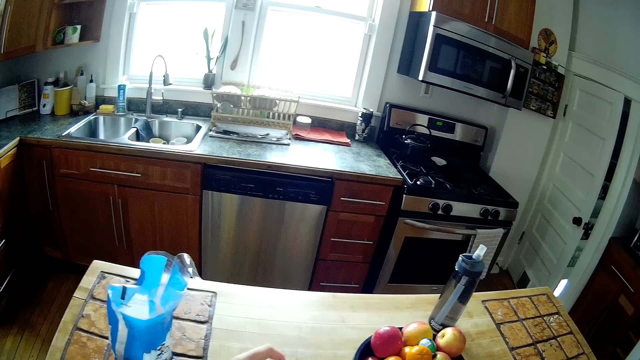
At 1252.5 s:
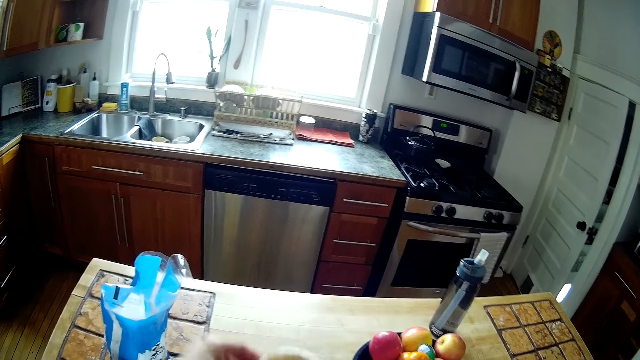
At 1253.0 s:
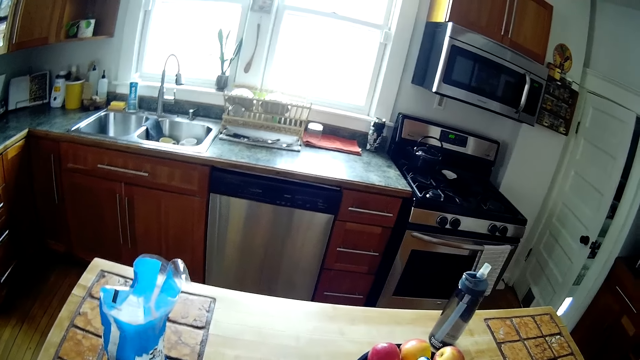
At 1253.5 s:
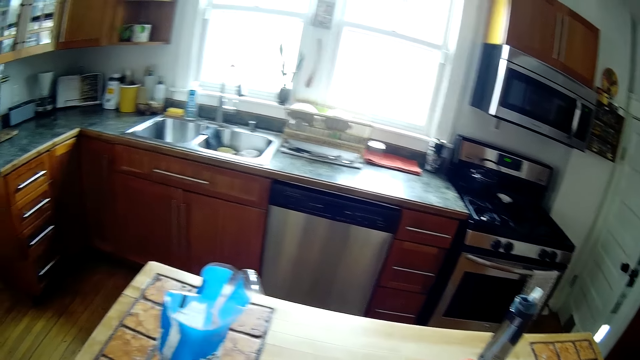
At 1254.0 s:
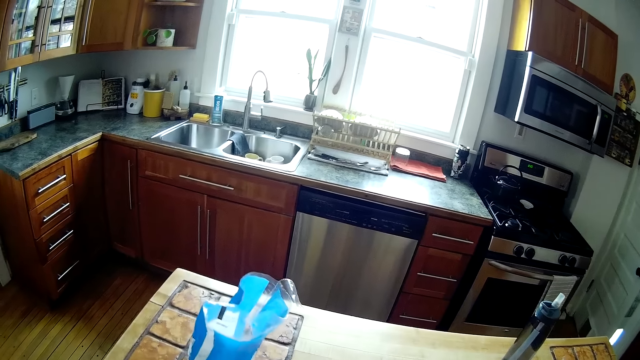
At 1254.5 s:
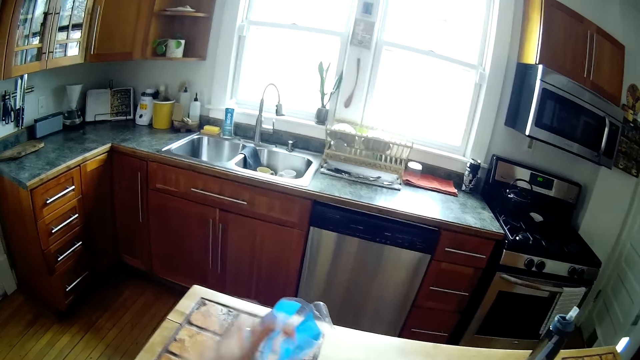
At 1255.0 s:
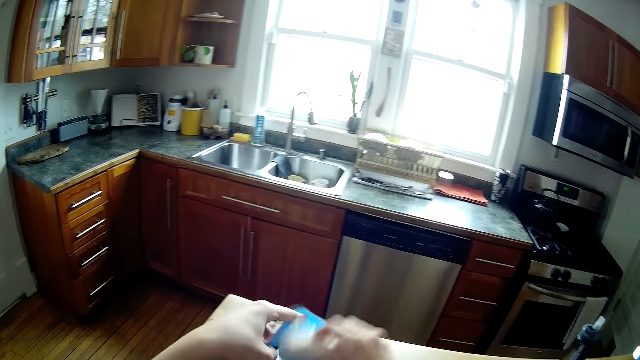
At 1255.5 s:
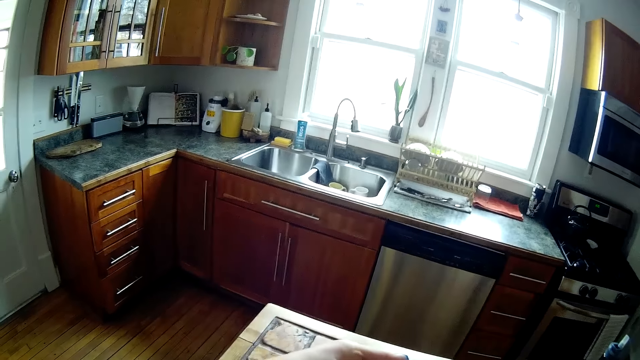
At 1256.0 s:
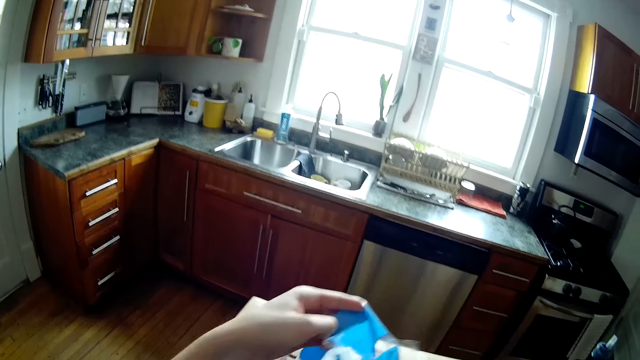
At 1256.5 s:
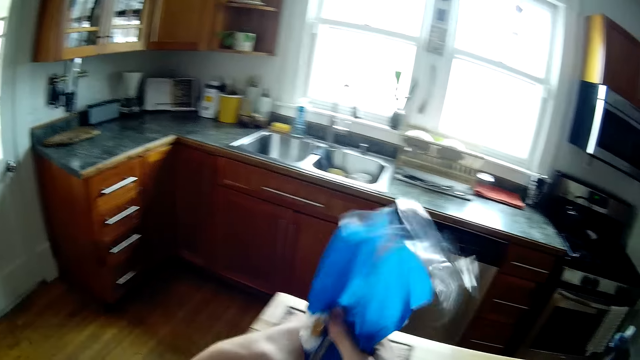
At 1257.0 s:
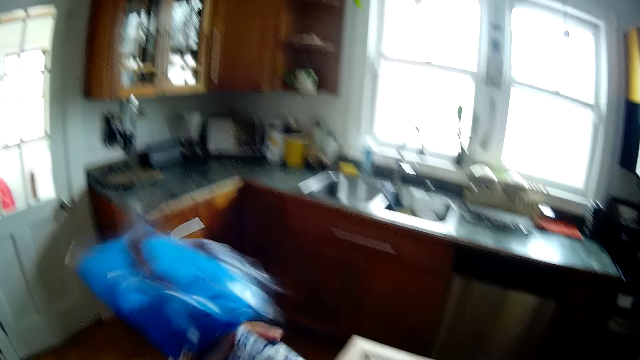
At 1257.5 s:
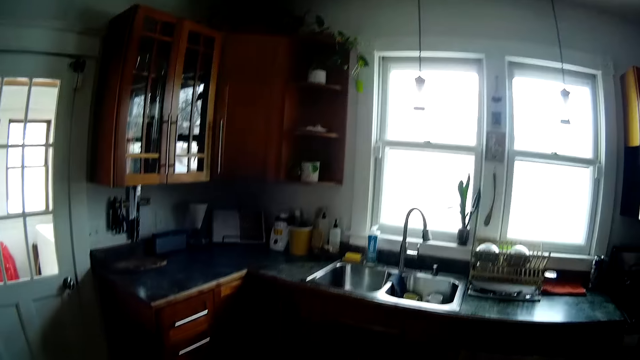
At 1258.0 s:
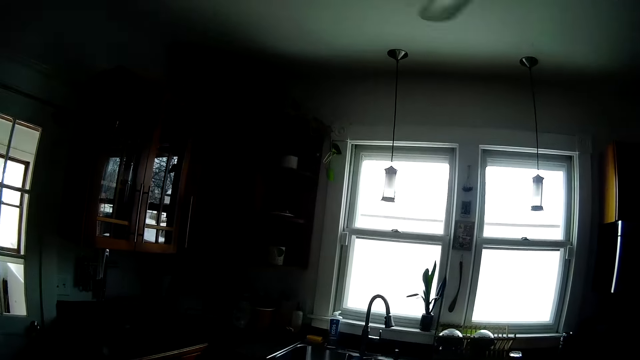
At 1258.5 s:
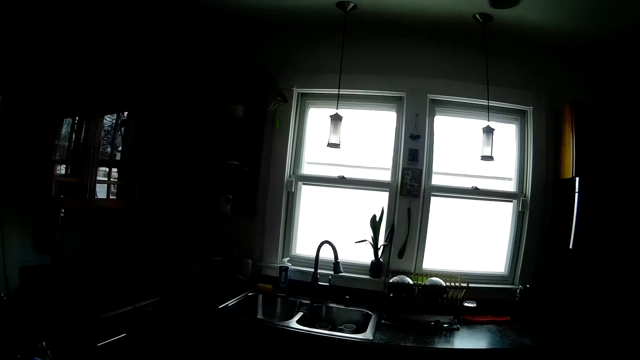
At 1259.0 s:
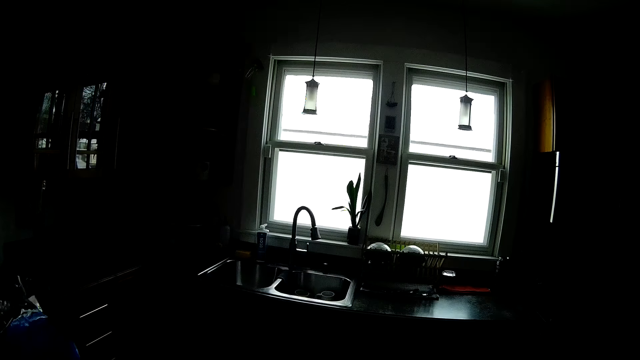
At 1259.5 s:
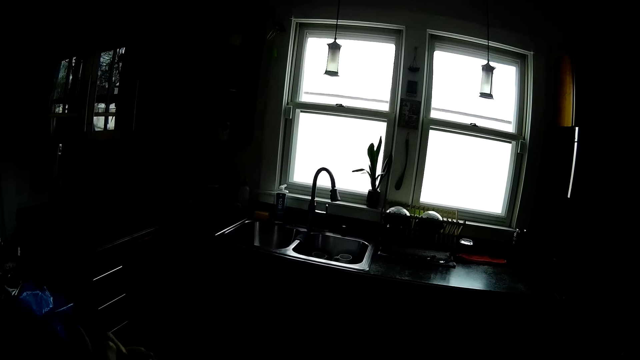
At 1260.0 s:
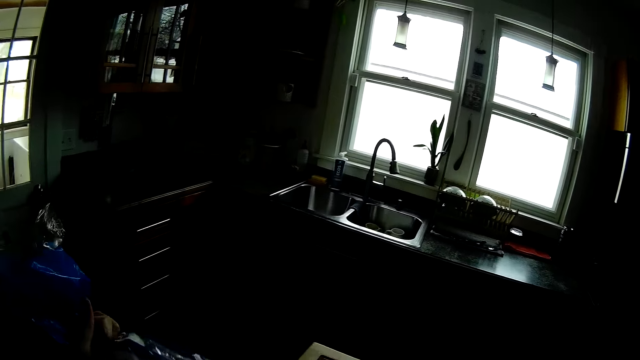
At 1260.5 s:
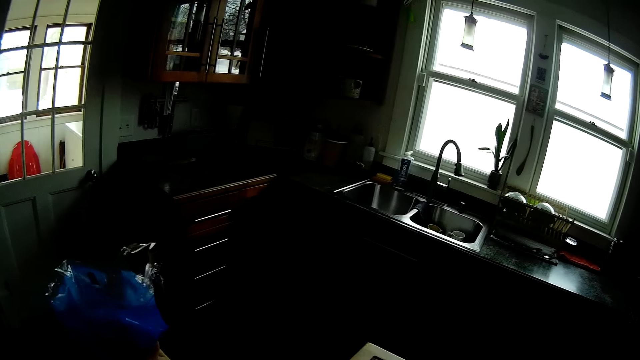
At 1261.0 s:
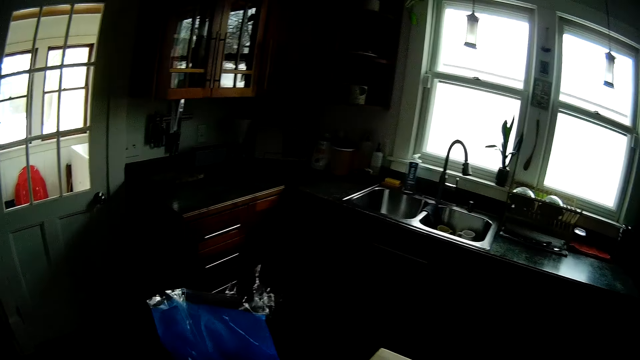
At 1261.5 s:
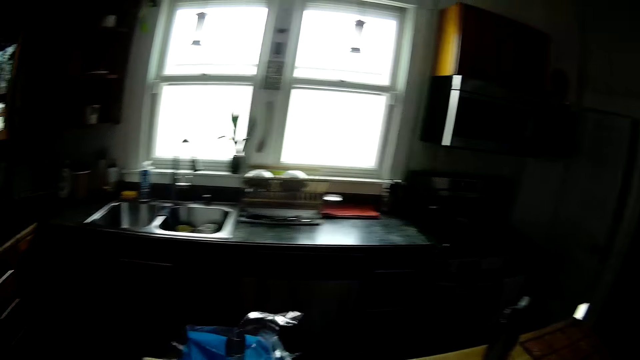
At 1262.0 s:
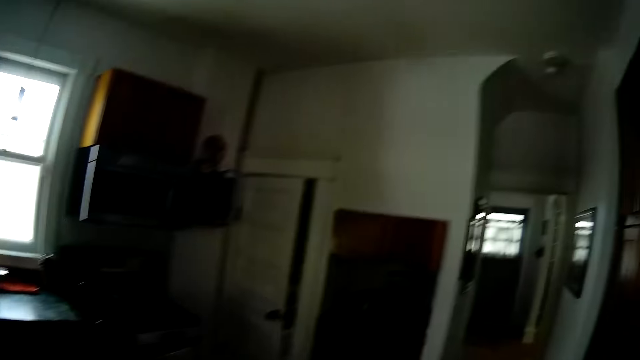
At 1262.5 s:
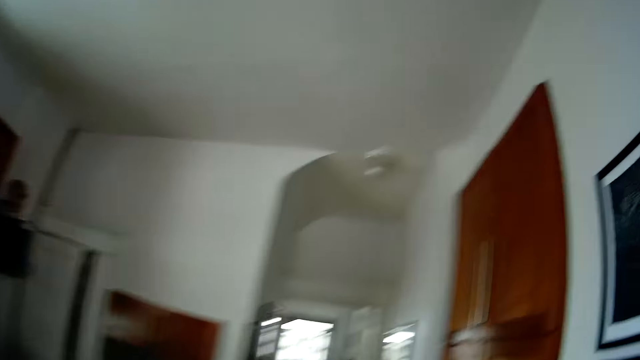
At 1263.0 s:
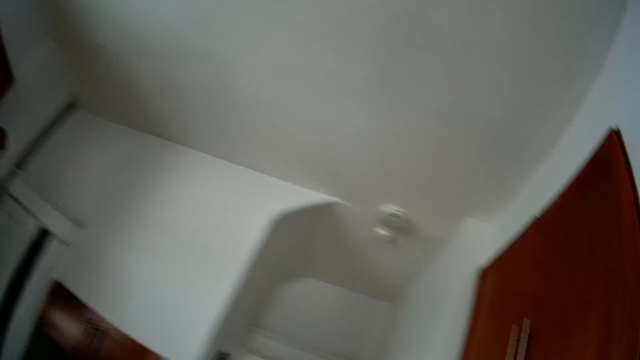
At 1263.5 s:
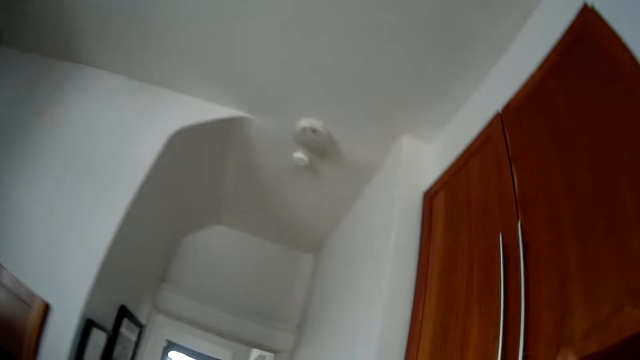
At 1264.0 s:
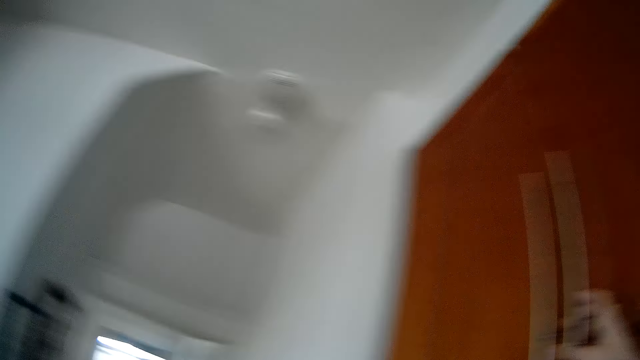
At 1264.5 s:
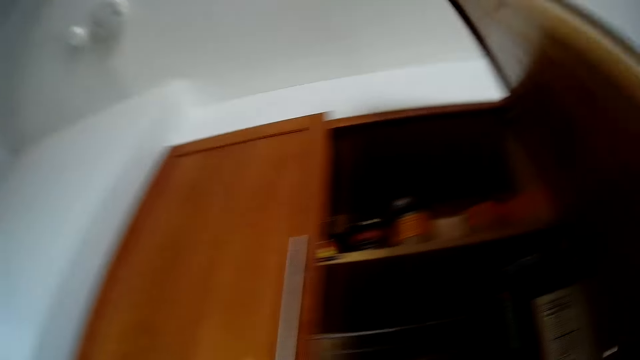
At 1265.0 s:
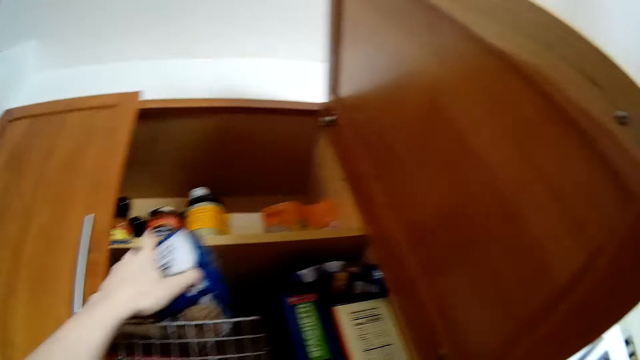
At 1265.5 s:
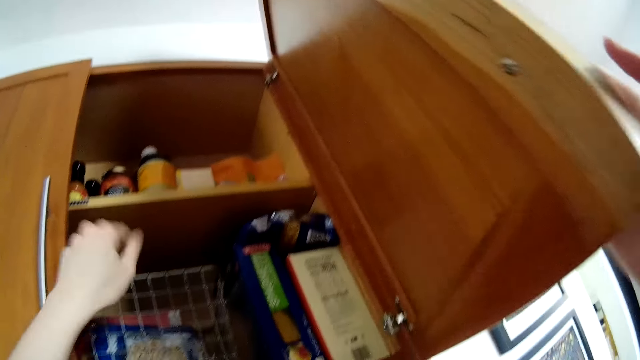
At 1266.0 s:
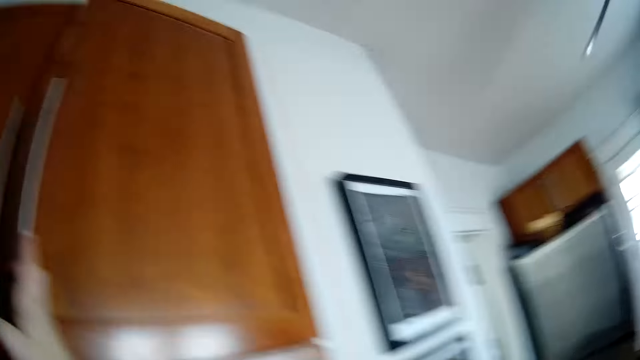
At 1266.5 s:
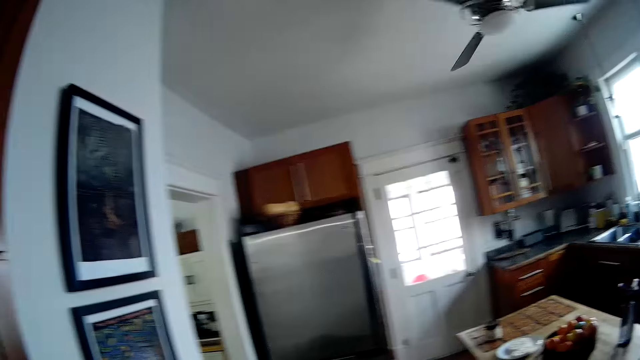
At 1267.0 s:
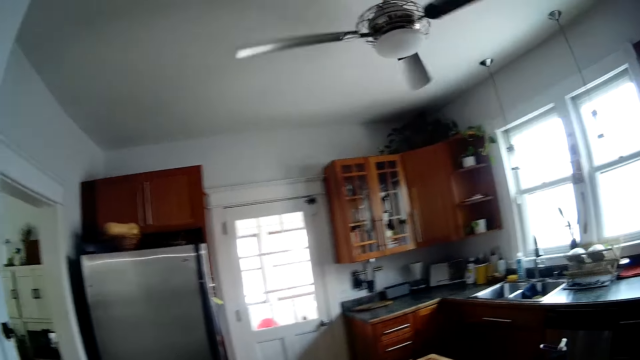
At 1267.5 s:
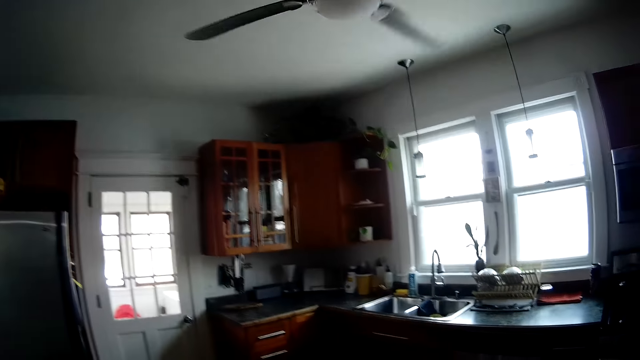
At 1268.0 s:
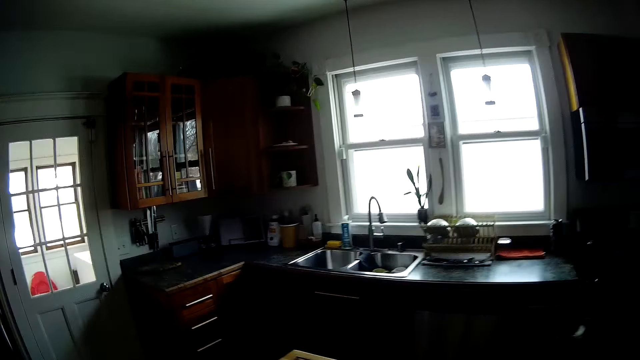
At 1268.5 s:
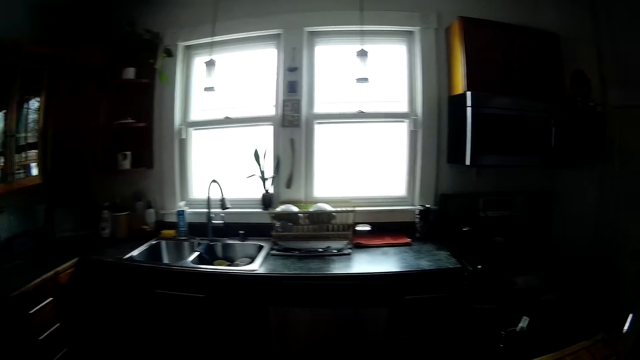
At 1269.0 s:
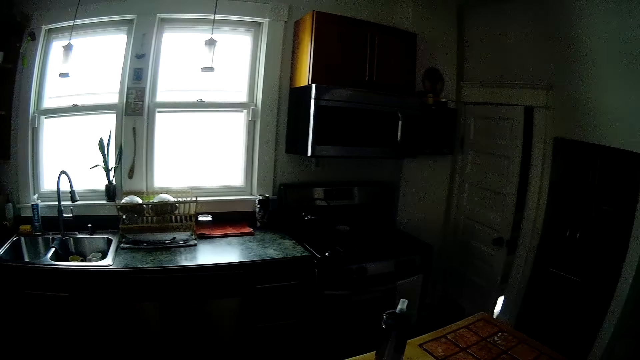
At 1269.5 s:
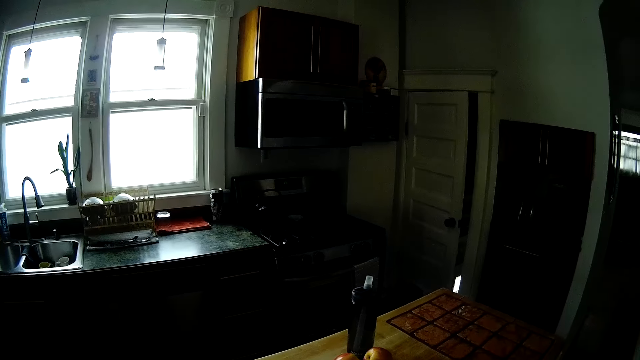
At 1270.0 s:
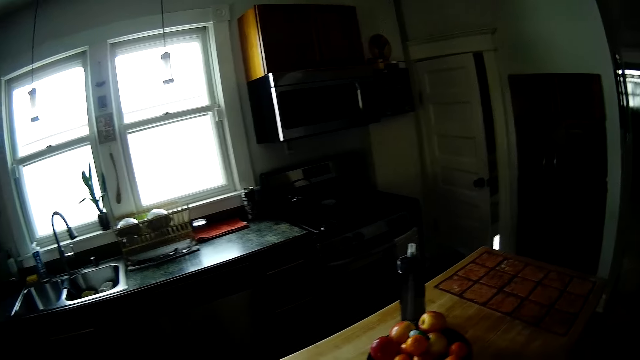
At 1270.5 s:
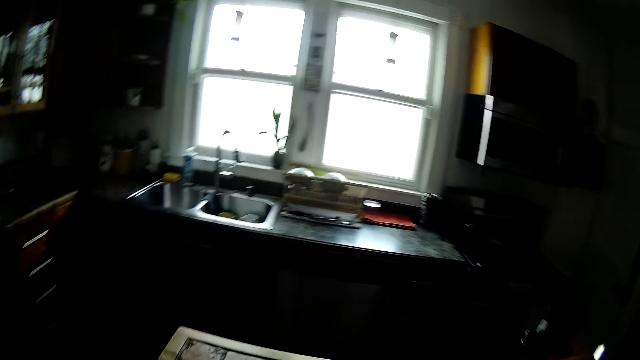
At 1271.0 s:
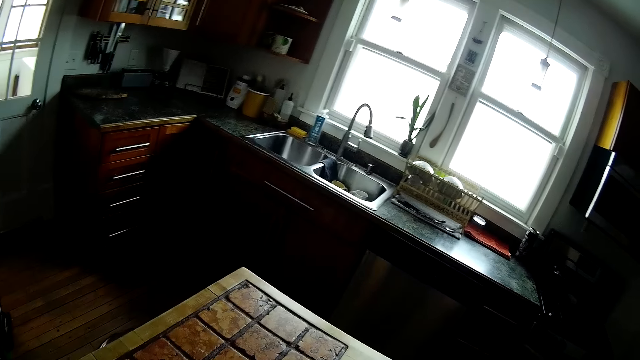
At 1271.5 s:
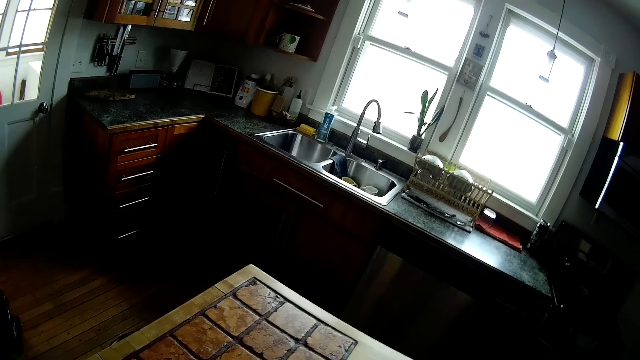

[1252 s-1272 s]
The camera wearer places a wrap of macaroni in the pack of macaroni or bread. She holds the bread. She walks around the room. She opens the cabinet with her right hand. She places the pack of macaroni in the cabinet with her left hand. She closes the cabinet door with her right hand.
